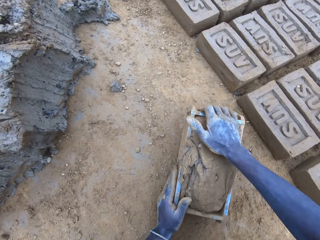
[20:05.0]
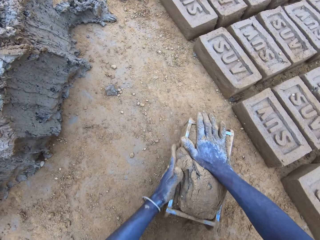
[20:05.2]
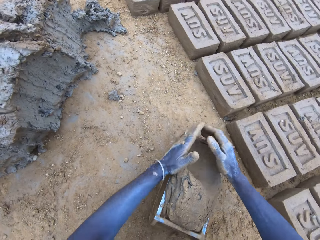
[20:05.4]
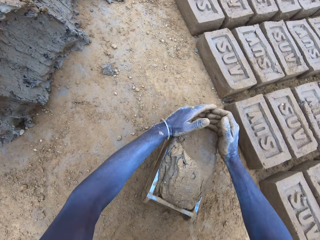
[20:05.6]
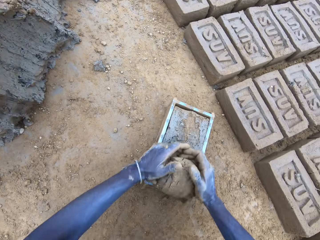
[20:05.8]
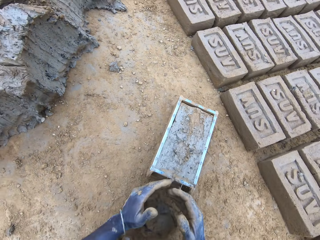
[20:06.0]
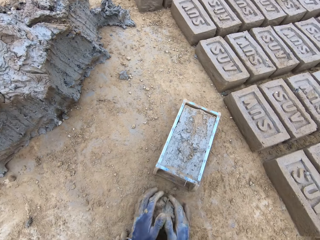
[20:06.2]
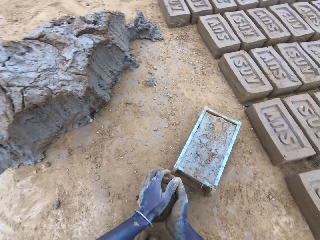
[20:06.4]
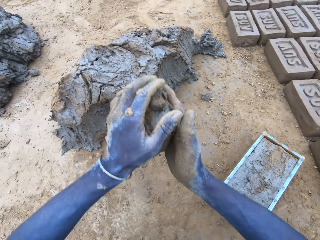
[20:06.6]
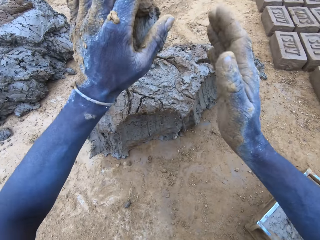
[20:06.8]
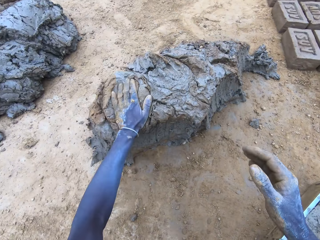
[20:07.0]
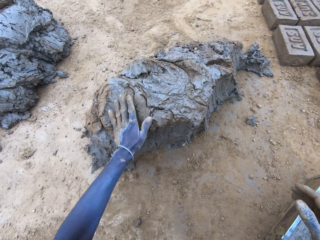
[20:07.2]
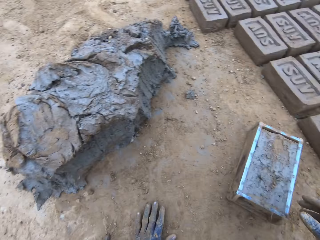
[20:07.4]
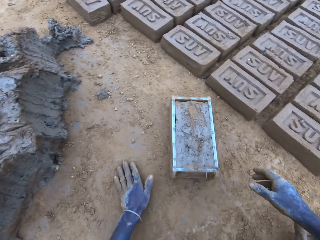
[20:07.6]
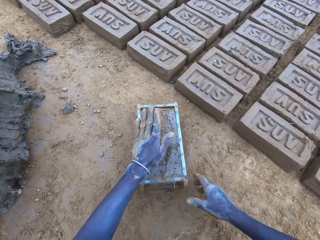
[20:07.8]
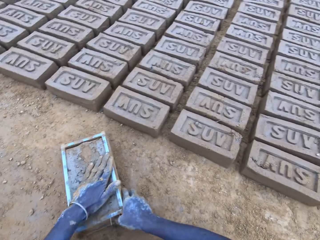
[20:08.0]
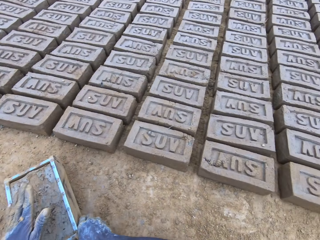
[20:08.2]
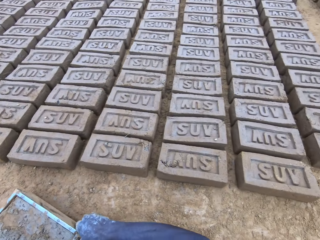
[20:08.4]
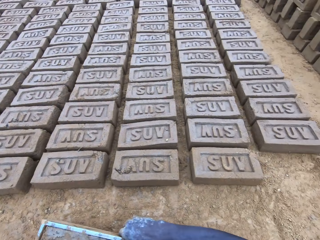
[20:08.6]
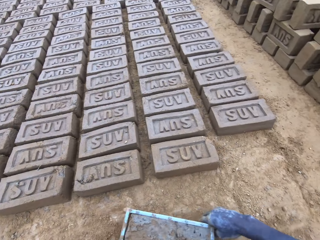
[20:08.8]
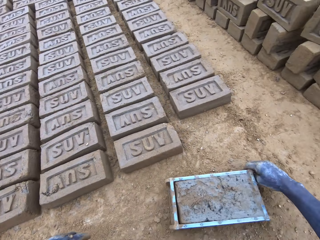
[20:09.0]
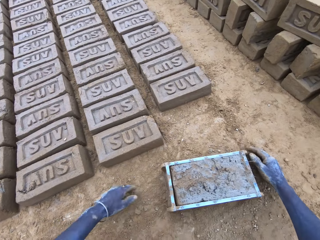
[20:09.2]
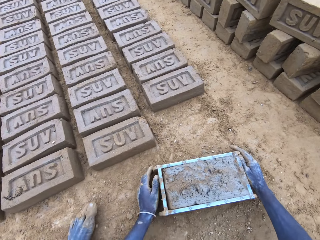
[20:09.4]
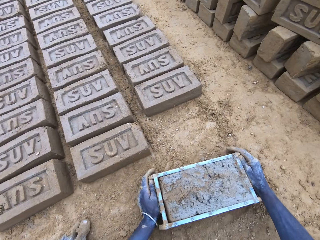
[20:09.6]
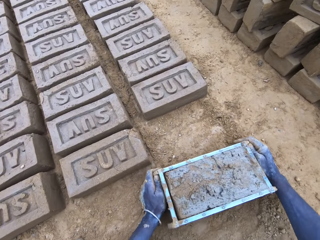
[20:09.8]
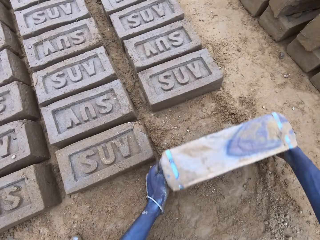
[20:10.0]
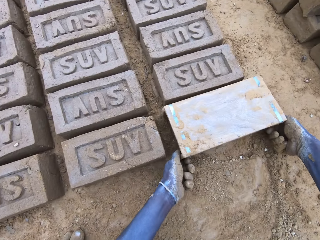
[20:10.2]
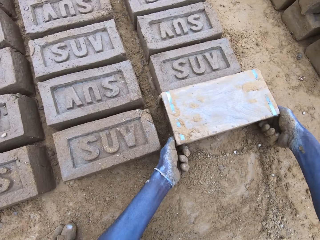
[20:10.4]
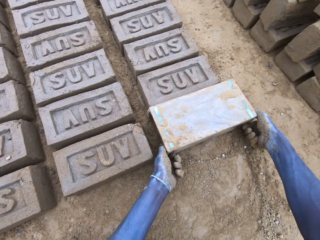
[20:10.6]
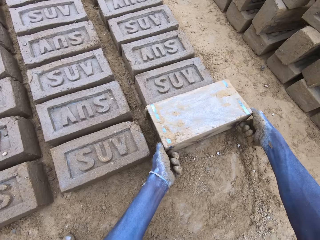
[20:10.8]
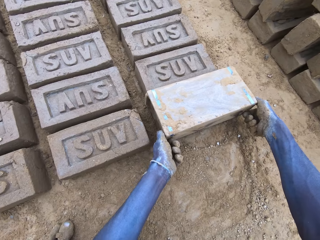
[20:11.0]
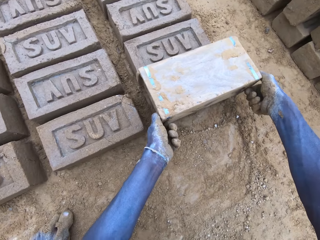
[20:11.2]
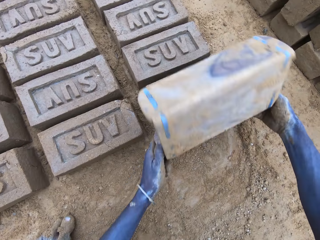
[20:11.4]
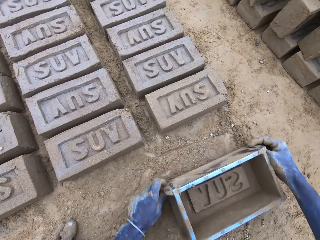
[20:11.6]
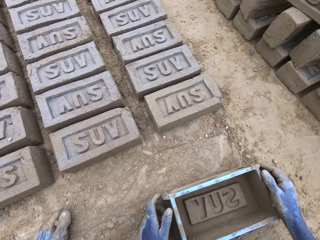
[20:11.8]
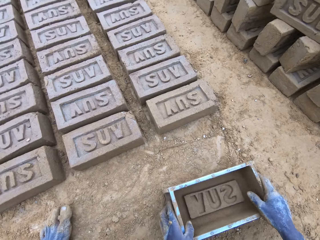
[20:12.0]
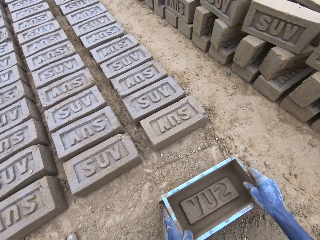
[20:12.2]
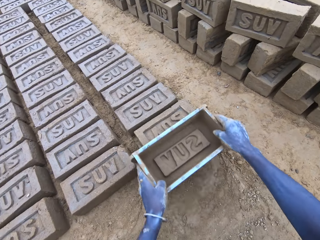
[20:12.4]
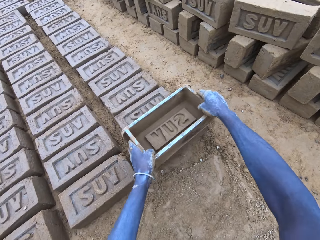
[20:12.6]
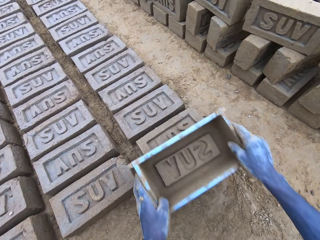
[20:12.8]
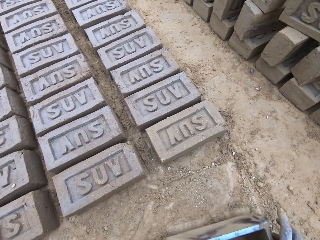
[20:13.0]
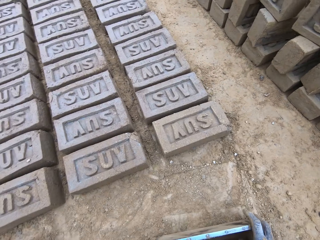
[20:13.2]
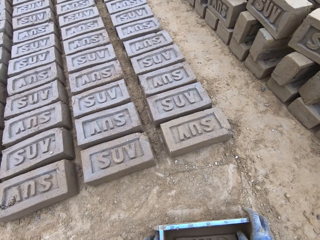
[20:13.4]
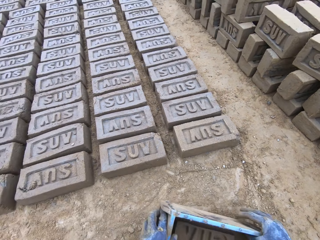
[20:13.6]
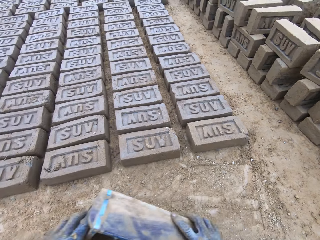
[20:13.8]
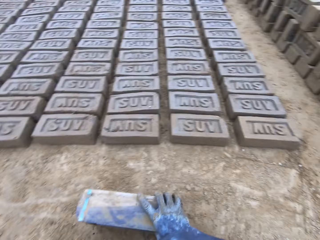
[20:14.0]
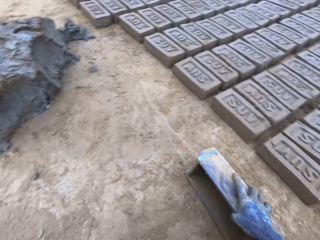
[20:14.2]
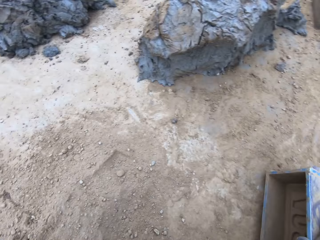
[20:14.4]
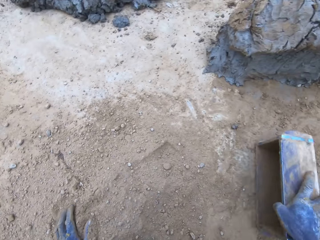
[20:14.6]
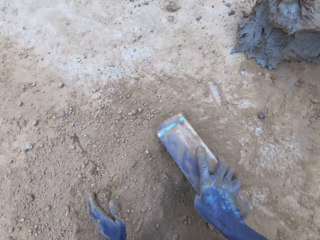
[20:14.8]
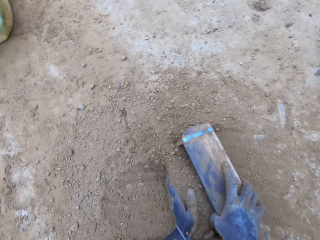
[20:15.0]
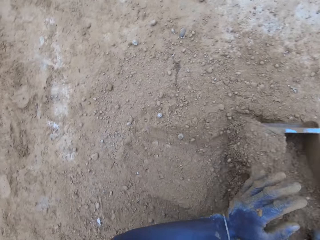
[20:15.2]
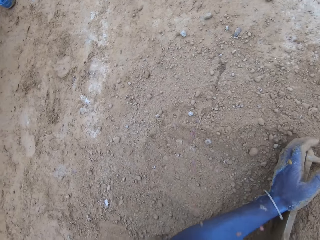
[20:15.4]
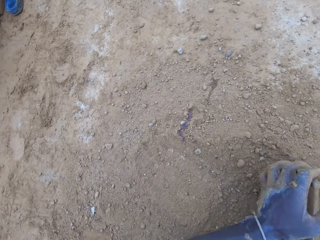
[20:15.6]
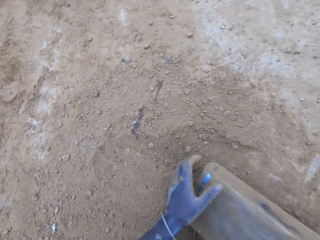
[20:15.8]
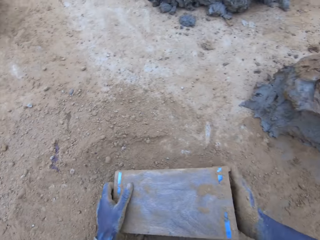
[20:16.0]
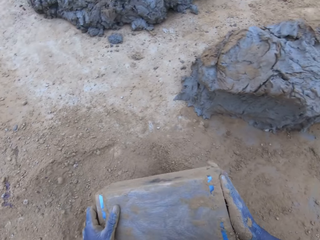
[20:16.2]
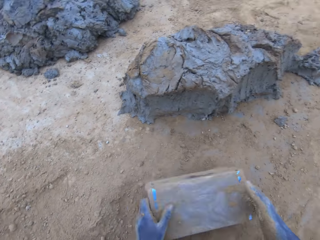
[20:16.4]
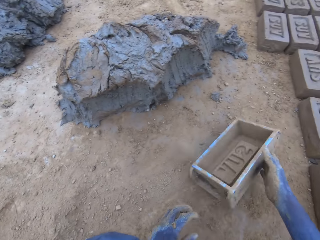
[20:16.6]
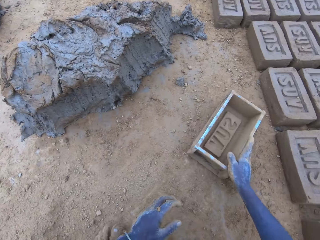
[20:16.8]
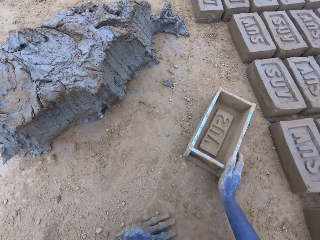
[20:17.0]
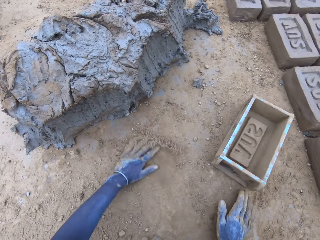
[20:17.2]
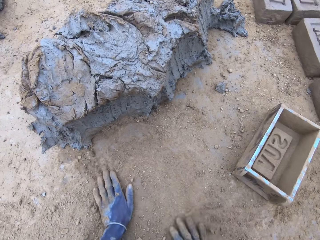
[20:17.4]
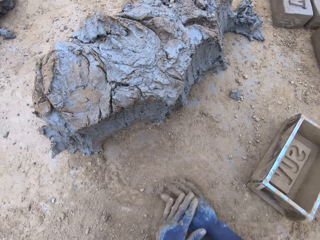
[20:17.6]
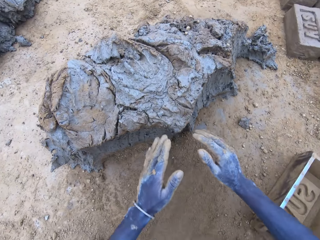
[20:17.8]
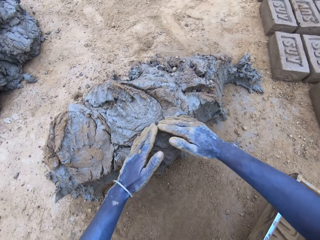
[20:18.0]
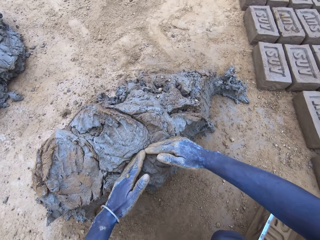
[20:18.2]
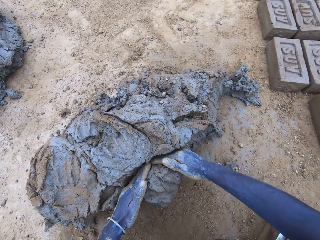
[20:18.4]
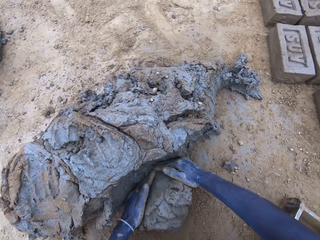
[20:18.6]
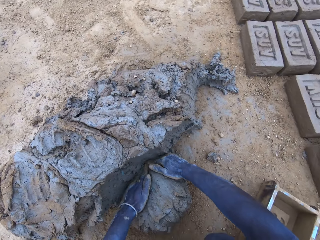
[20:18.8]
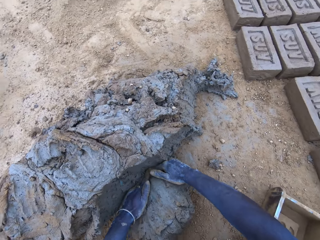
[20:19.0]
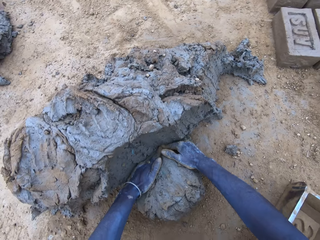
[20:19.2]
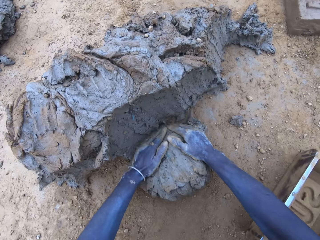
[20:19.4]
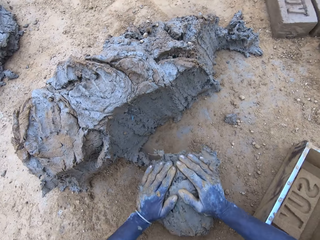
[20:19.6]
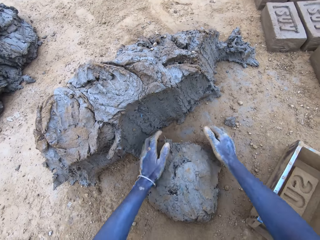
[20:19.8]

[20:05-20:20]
The camera wearer presses the mud in the wooden brick moulder or brickmould. They remove excess mud from the wooden brick moulder. They put mud on top of the hill of mud. They drag the wooden brick moulder. They pour the mud in the brickmould on the ground. They turn the wooden brick moulder upside down. They flip back the wooden brick moulder and produce a mud brick. They put soil in the wooden brick moulder. They pour the soil from the wooden brick moulder on the ground. They put the wooden brick moulder on the ground. They scoop mud. They cut mud with their hand.

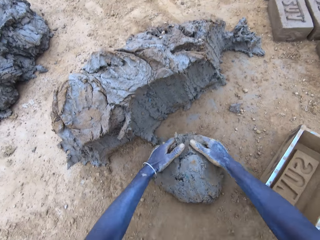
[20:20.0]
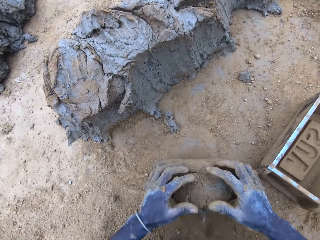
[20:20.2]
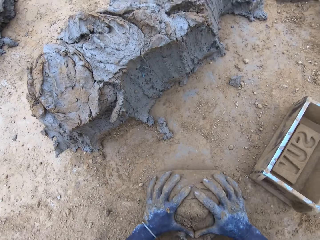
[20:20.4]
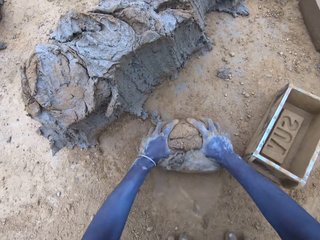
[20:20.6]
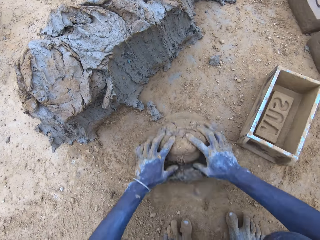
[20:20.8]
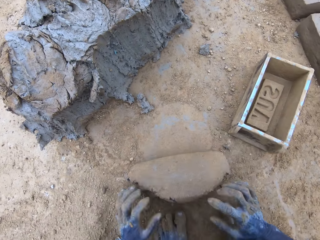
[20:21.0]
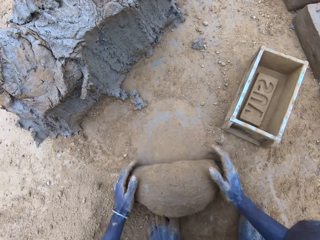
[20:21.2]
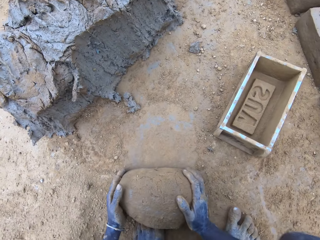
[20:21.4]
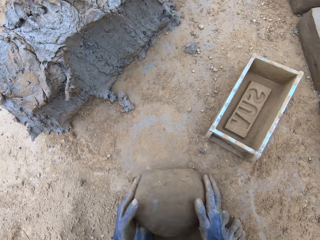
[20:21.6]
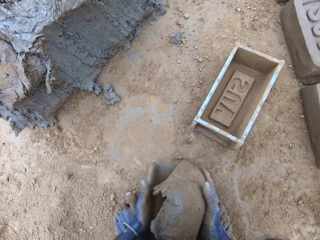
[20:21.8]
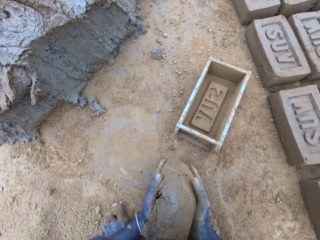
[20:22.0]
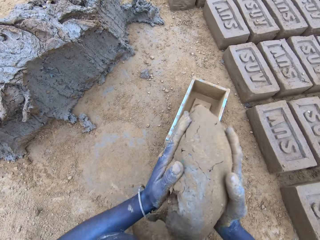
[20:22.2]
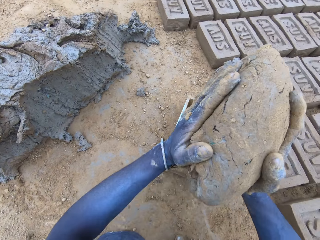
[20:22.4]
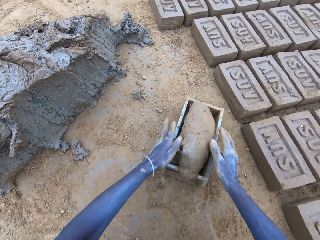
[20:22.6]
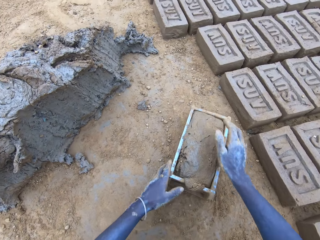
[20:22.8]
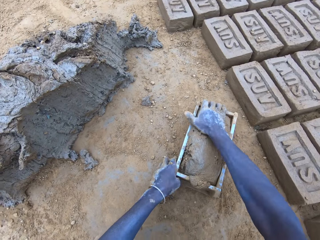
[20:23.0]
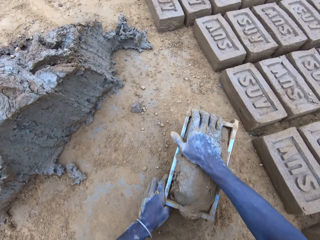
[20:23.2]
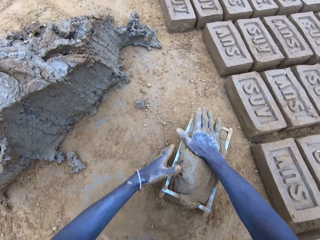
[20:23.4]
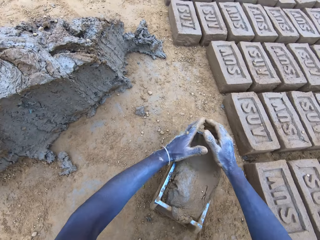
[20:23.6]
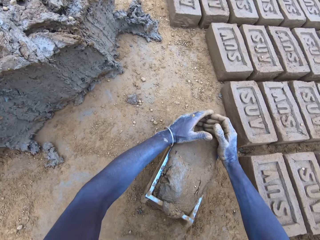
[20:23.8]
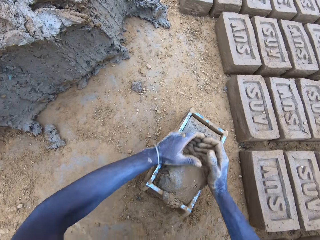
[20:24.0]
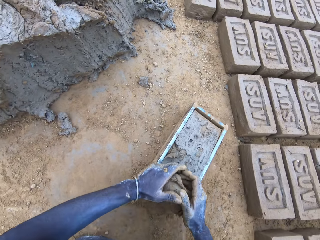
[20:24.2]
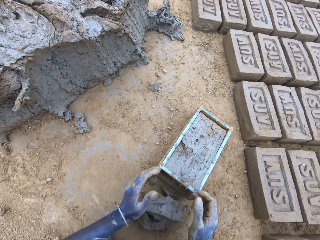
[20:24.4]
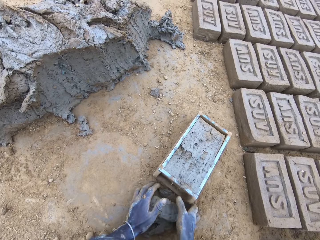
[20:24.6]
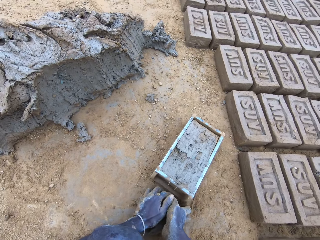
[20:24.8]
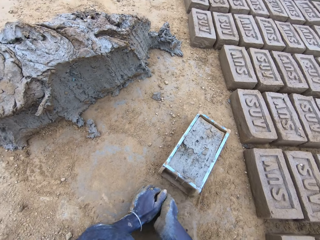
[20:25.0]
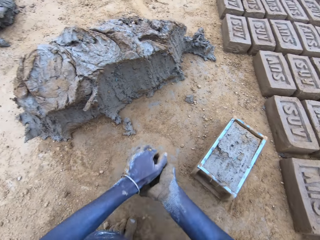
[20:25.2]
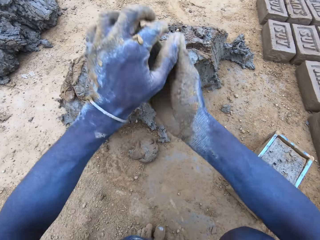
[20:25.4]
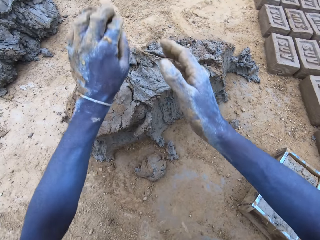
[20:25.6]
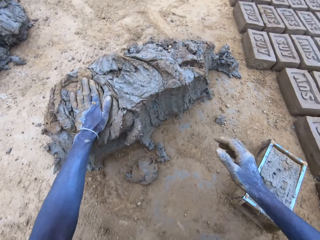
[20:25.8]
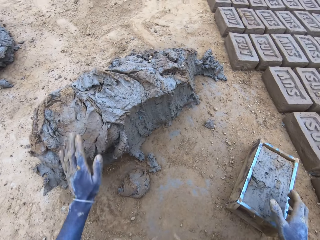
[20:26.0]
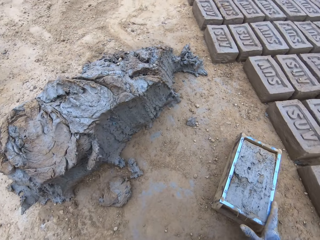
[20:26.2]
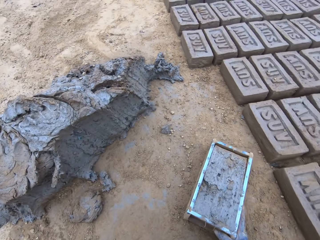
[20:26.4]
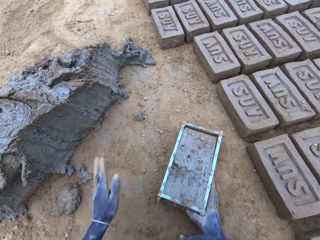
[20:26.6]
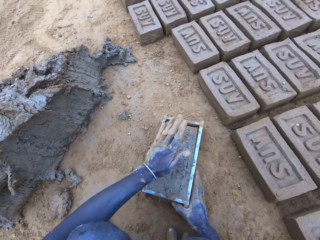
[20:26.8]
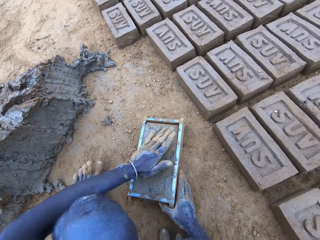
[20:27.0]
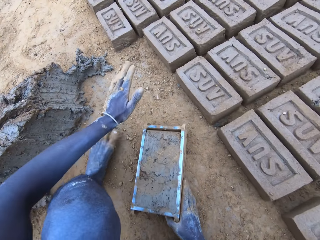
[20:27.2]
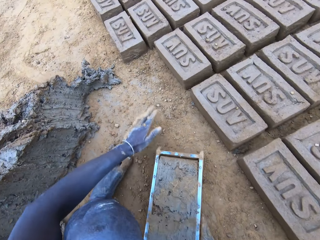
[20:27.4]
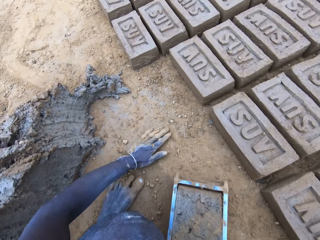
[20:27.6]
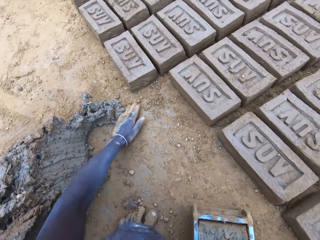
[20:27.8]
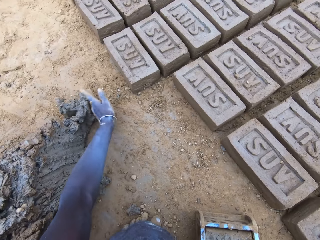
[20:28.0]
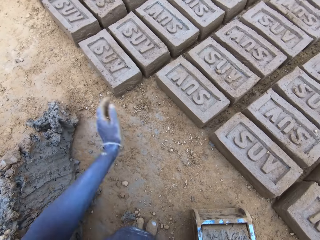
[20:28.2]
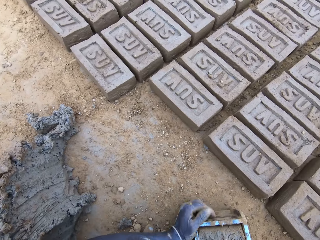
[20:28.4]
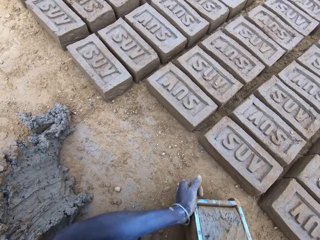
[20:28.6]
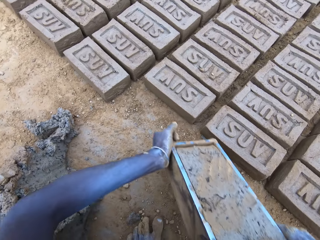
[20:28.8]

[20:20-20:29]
The camera wearer rolls mud on the ground. They put mud in the wooden brick moulder. They press the mud in the wooden brick moulder. They remove excess mud from the wooden brick moulder. They put mud on top of the hill of mud.
